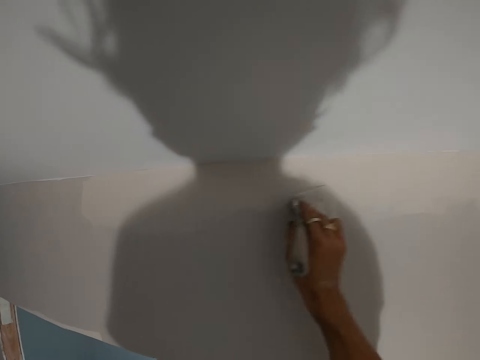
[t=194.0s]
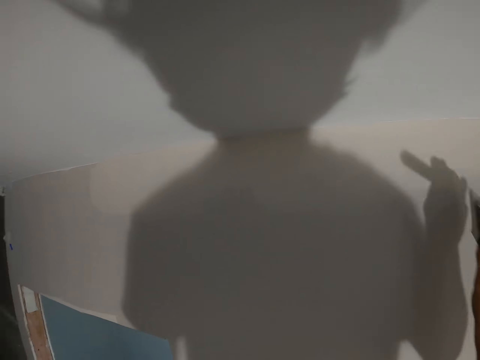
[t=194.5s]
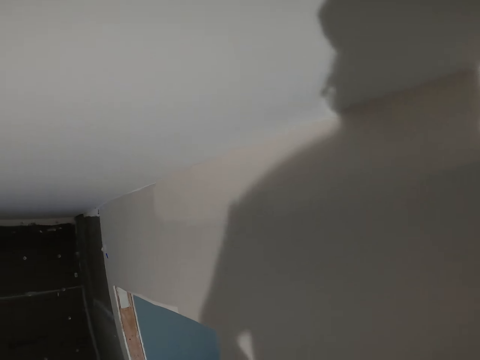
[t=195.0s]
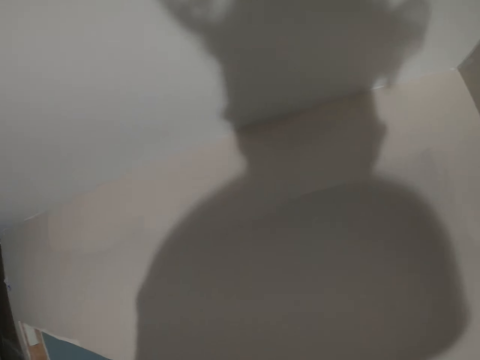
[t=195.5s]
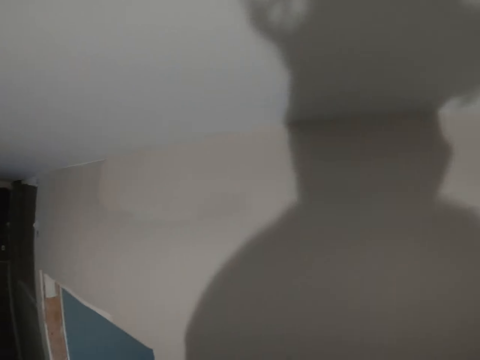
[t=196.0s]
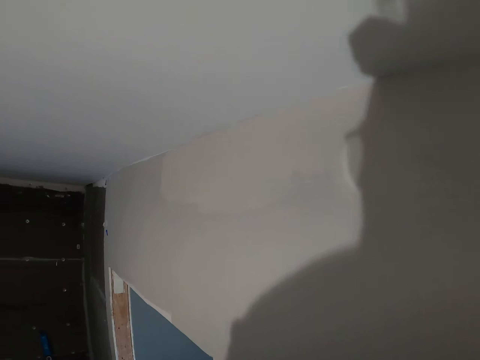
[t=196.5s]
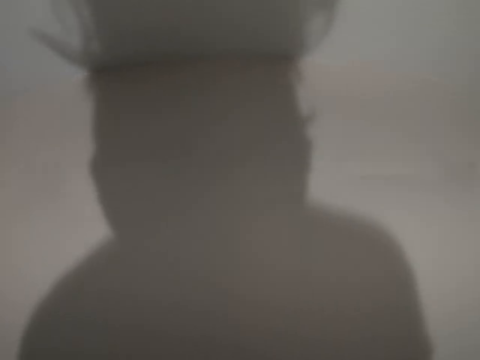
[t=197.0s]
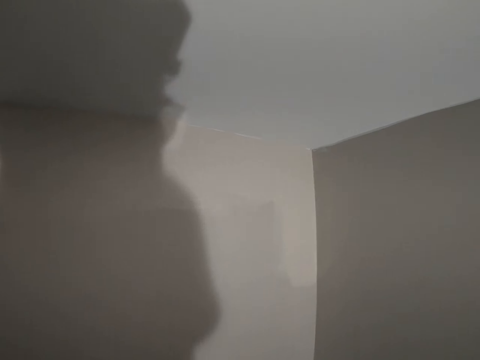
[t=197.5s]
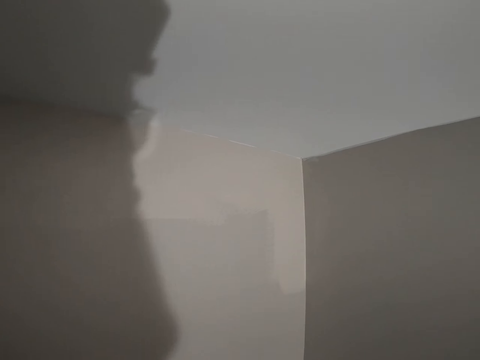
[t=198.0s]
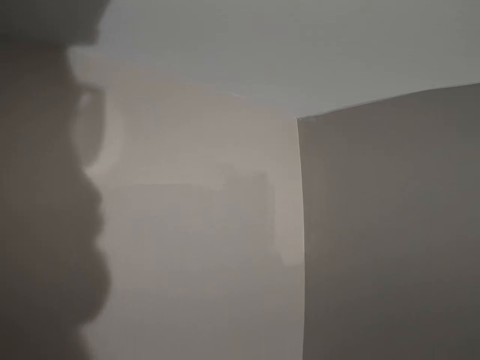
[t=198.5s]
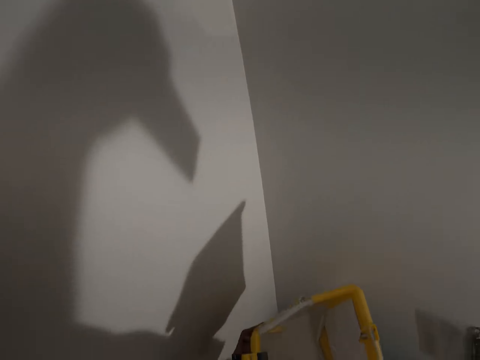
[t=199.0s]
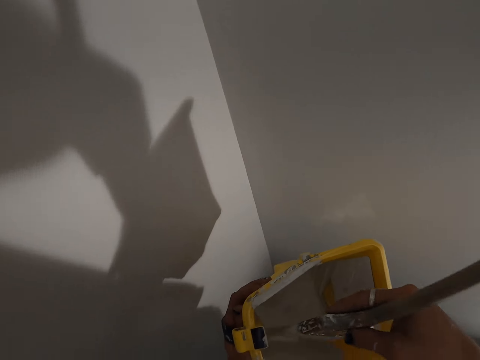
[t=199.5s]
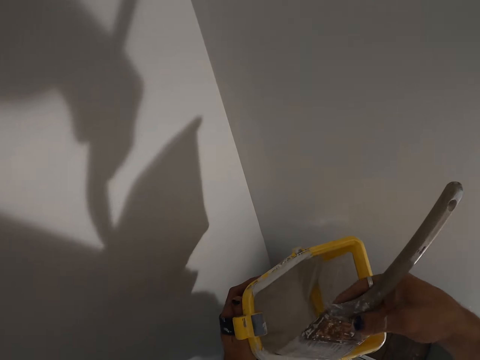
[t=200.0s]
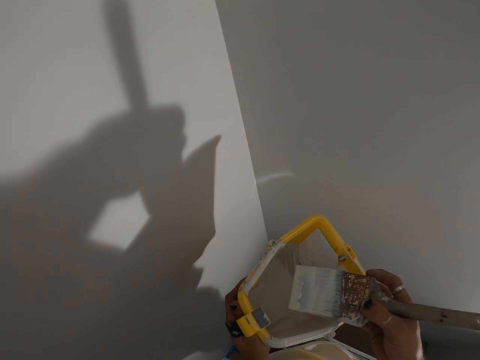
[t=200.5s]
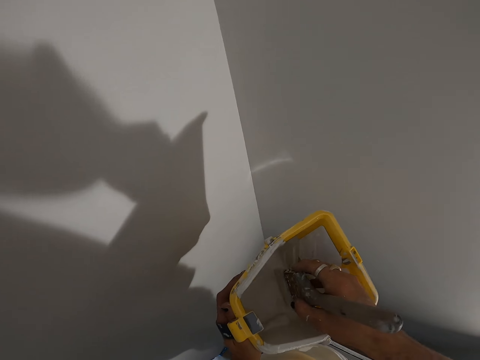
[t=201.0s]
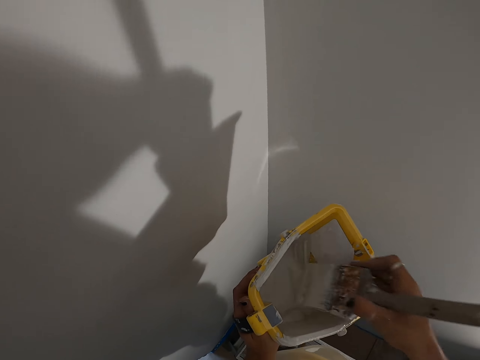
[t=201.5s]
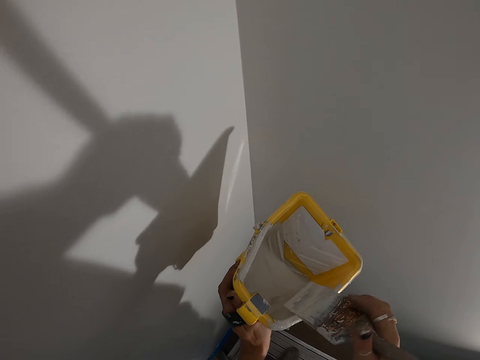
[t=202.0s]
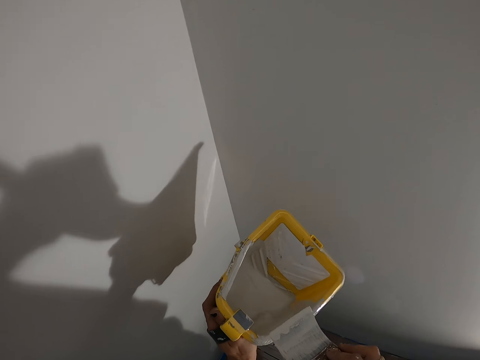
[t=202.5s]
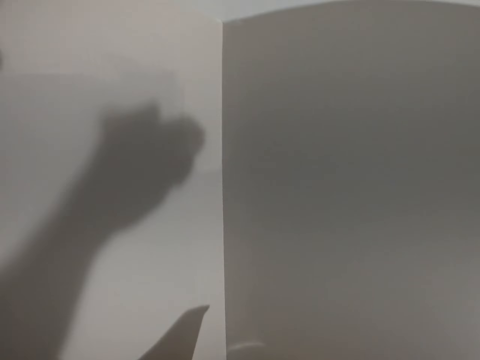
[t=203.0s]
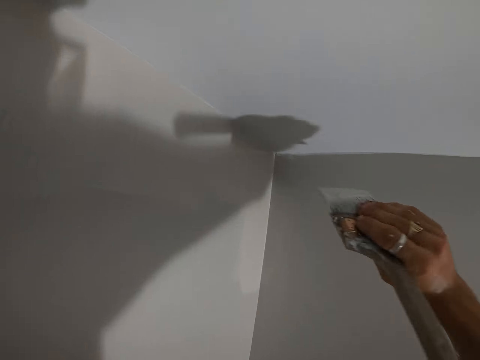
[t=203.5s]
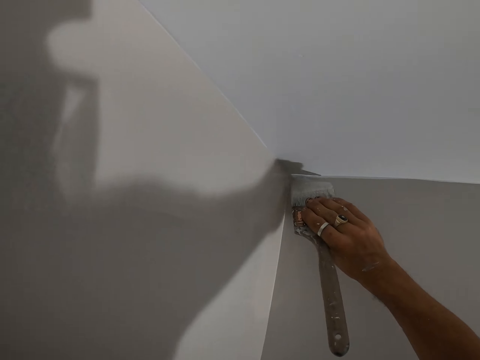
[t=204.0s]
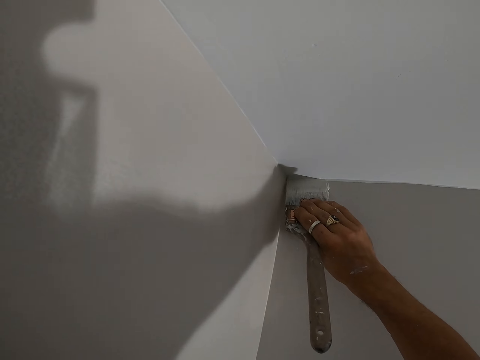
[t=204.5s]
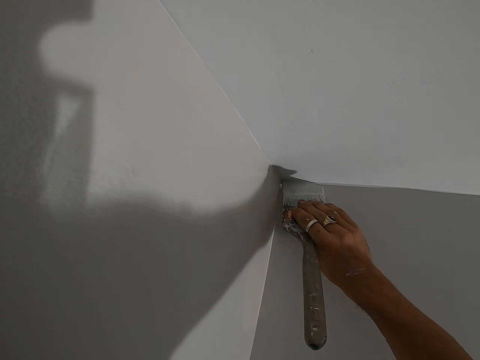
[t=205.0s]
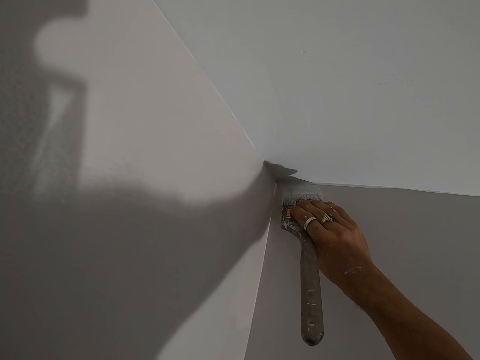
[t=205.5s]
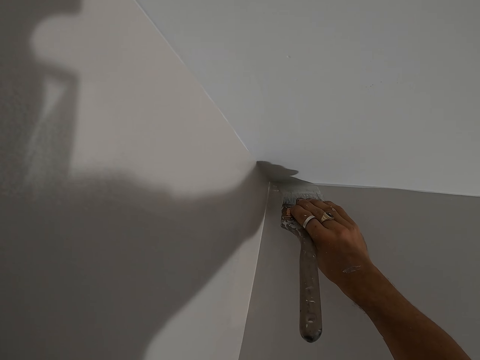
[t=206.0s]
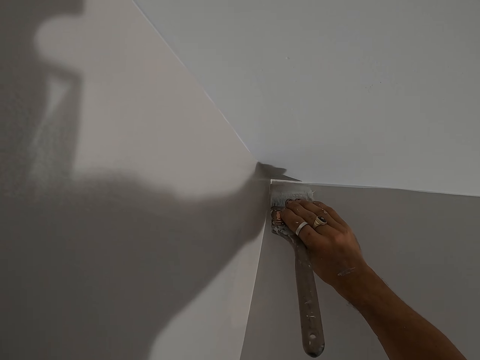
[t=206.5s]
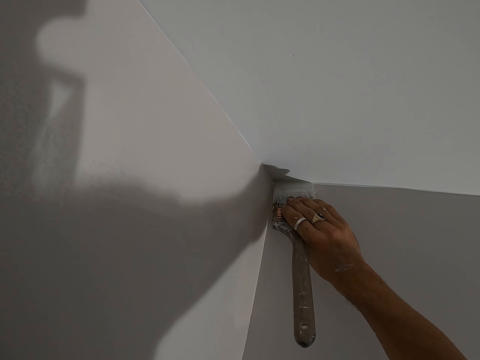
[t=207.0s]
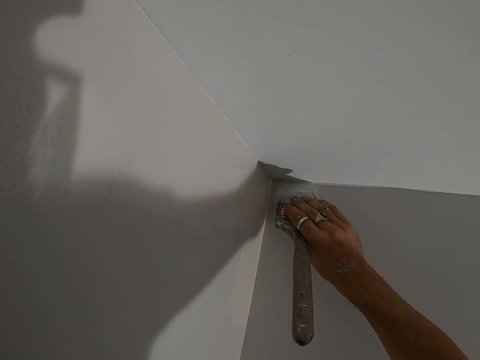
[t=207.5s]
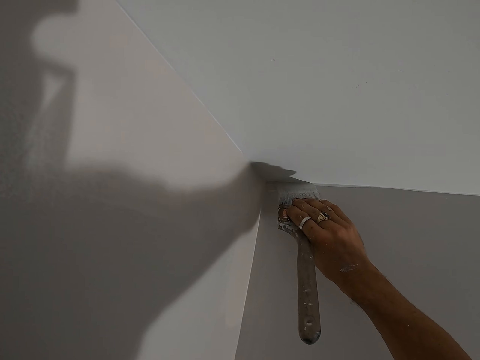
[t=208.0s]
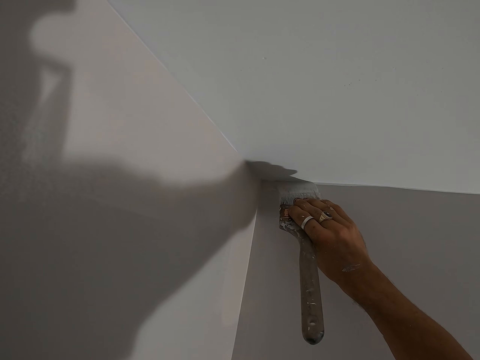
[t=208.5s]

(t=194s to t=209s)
The camera wearer looks at the wall. They turn around the room. They dip the paint brush in the paint bucket. They wipe the excess paint on the paint bucket. They paint the wall with the paint brush.

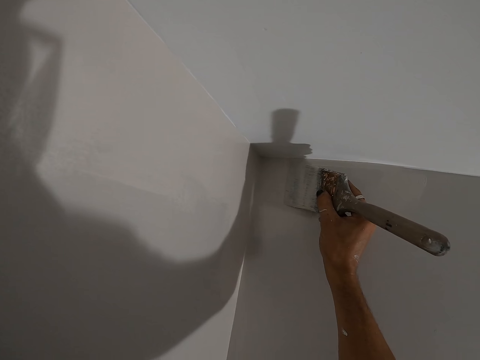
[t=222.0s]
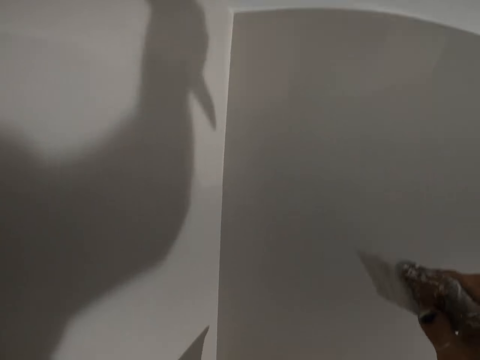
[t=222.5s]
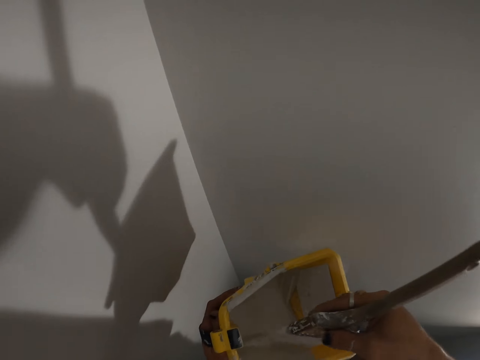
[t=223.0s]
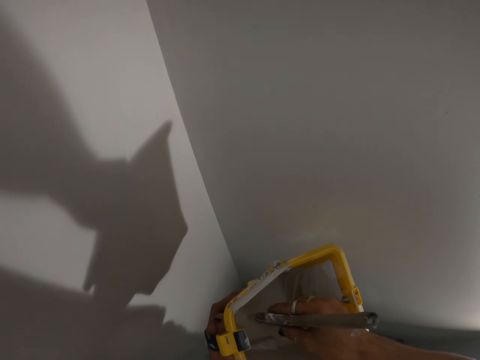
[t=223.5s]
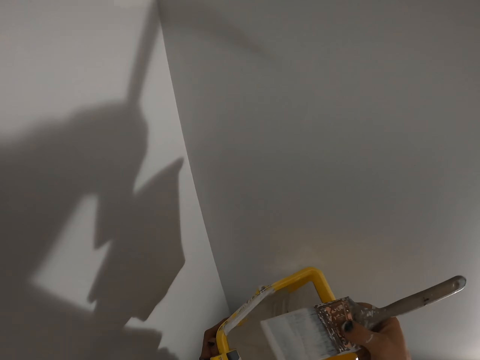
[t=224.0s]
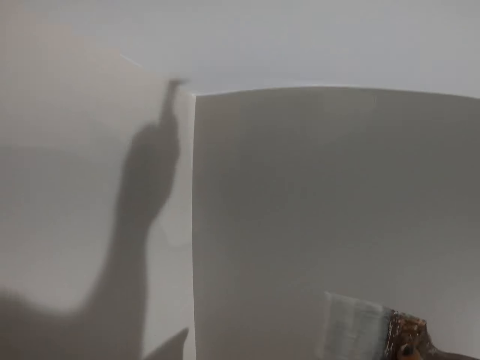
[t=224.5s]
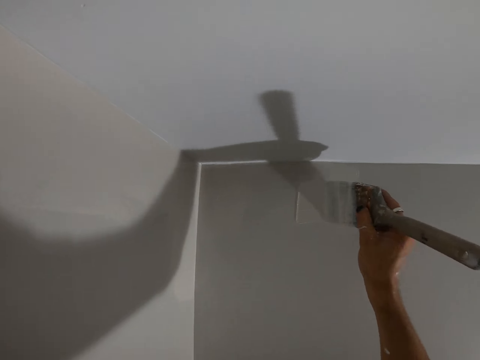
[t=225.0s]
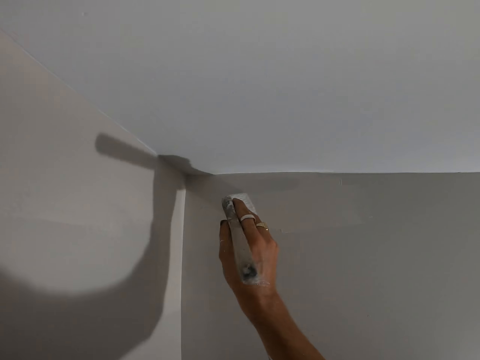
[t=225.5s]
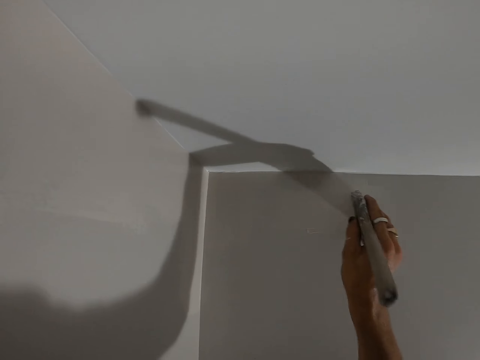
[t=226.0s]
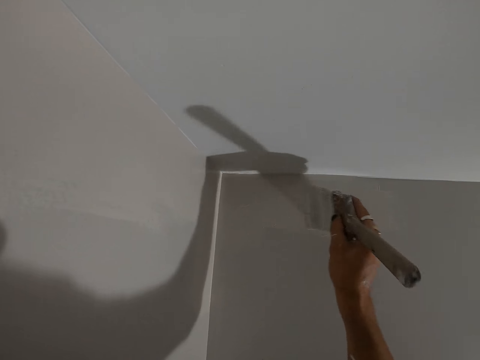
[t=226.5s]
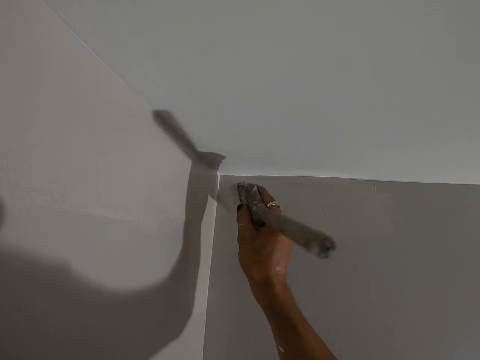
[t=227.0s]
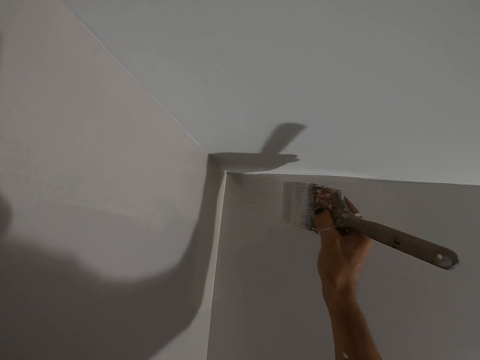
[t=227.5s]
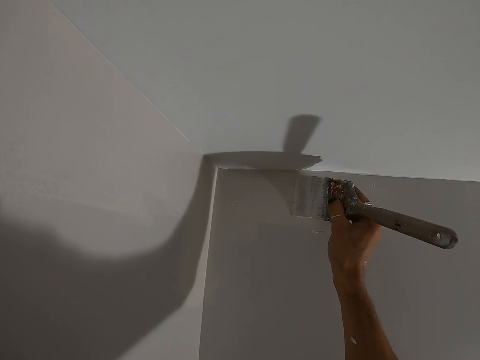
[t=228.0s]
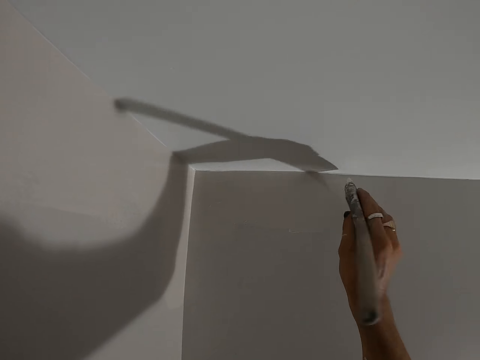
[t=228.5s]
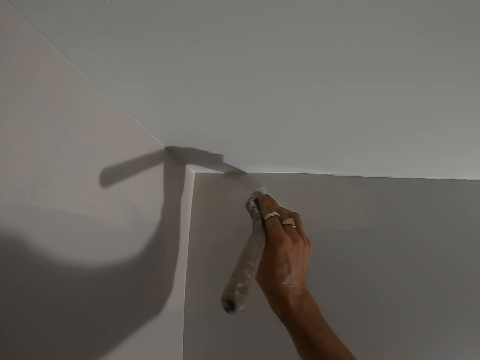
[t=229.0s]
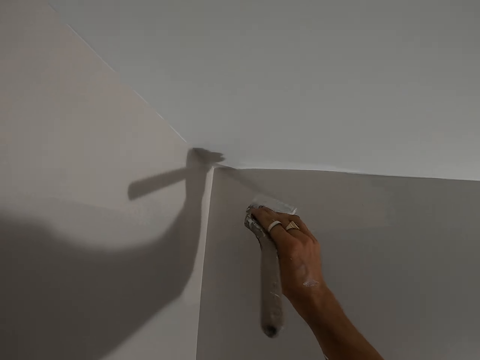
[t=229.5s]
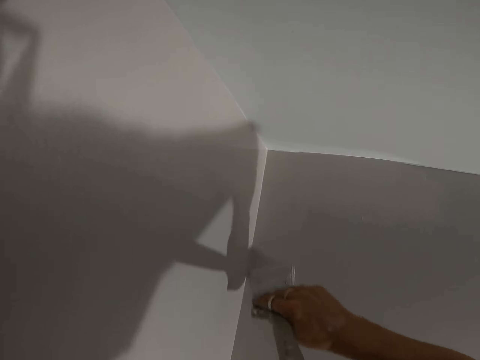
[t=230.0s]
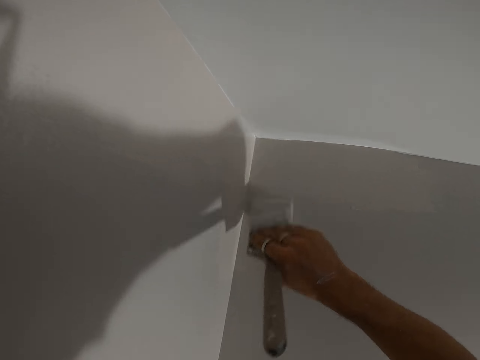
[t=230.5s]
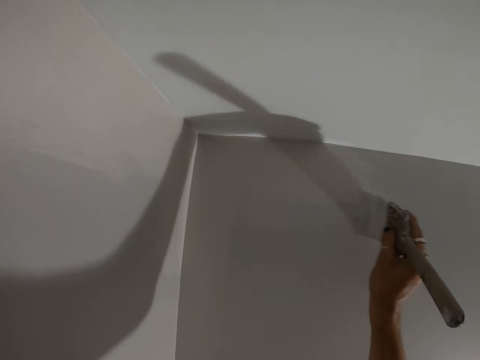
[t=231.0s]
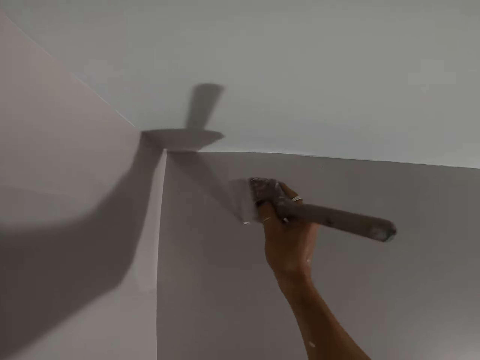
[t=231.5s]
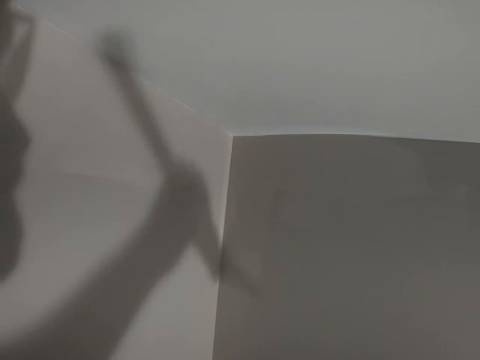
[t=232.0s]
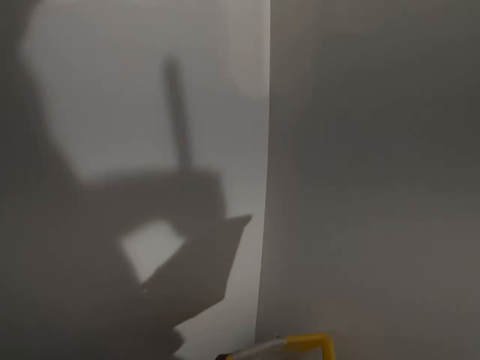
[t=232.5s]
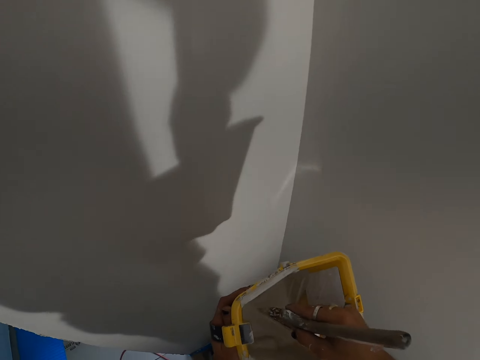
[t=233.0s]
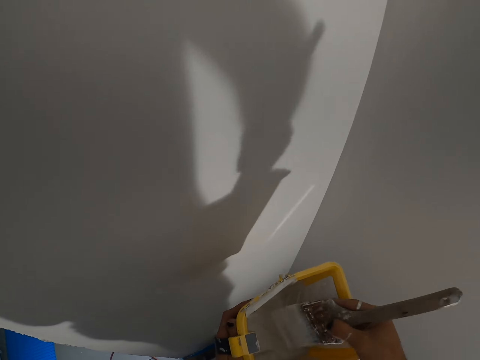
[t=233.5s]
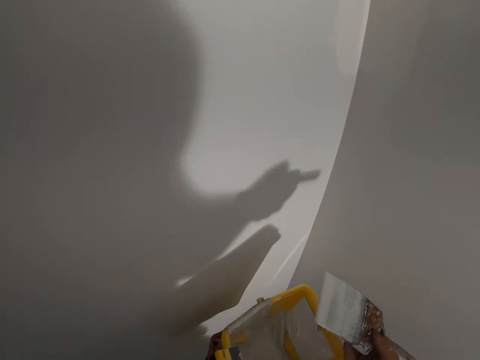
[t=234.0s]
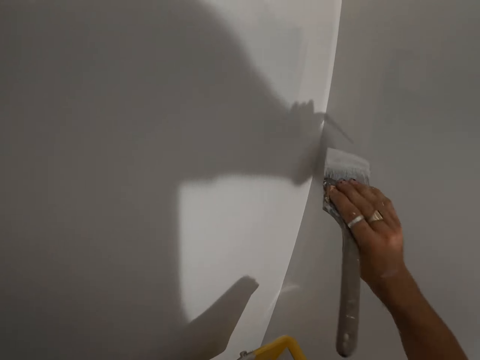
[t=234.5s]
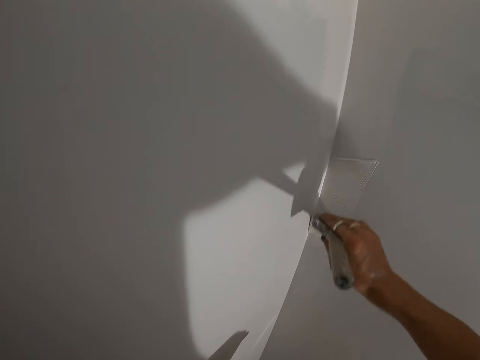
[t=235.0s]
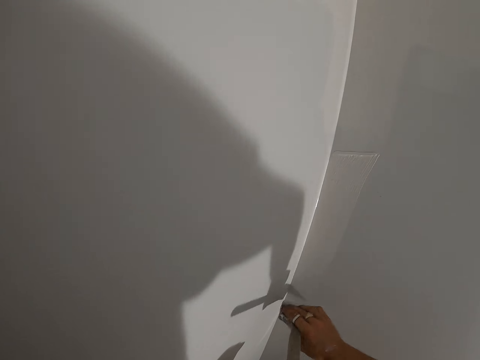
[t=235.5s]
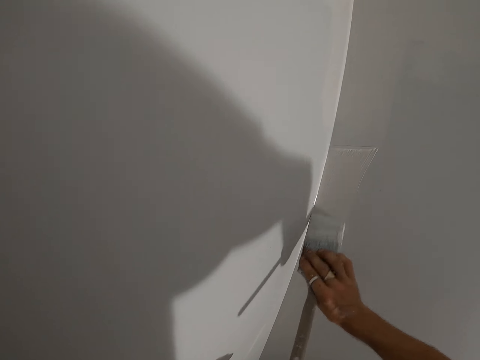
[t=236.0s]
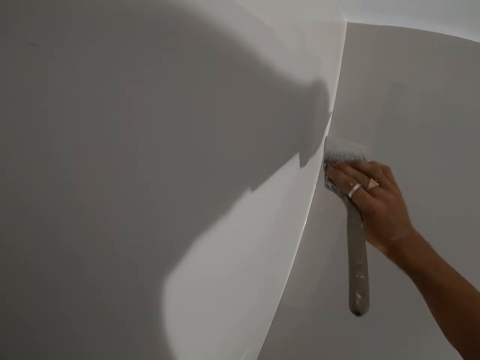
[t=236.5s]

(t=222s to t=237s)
The camera wearer dips the paint brush in the paint bucket. They paint the wall with the paint brush. They dip the paint brush in the paint bucket. They paint the wall with the paint brush.
